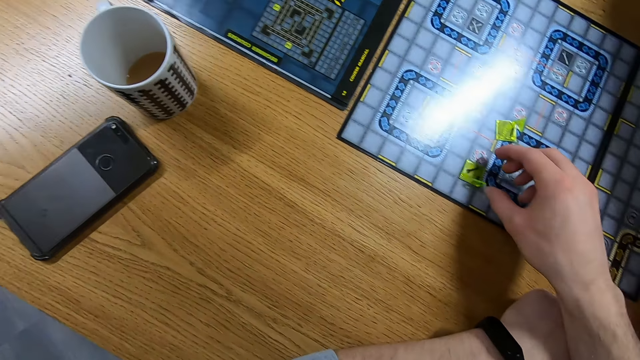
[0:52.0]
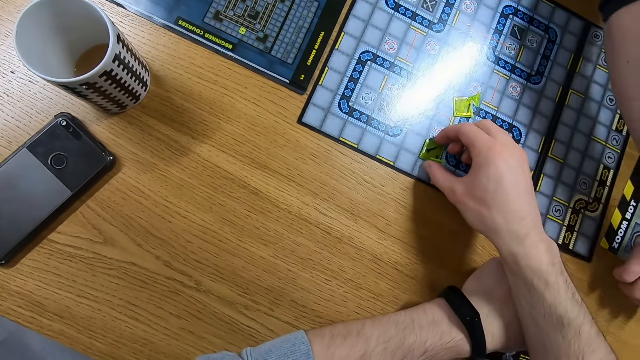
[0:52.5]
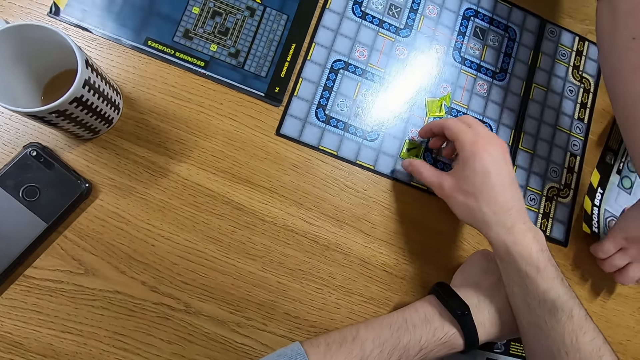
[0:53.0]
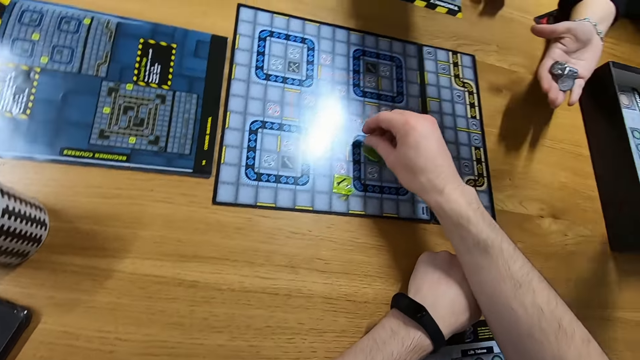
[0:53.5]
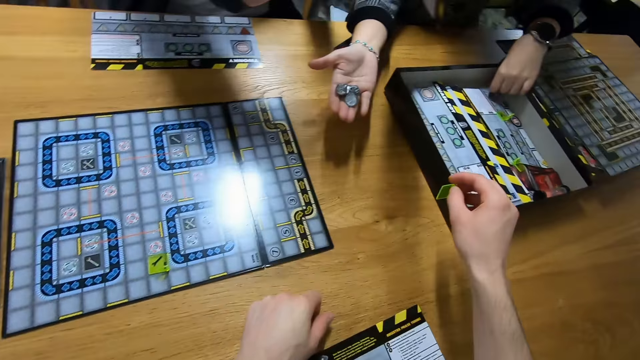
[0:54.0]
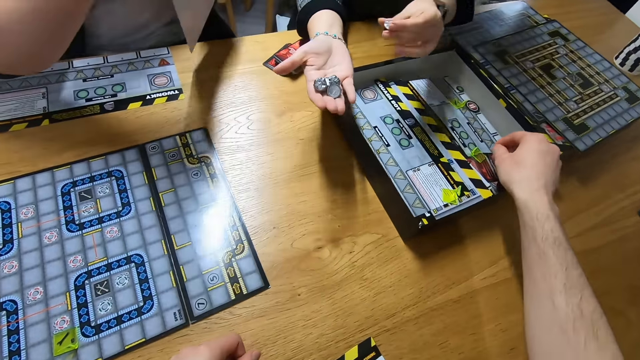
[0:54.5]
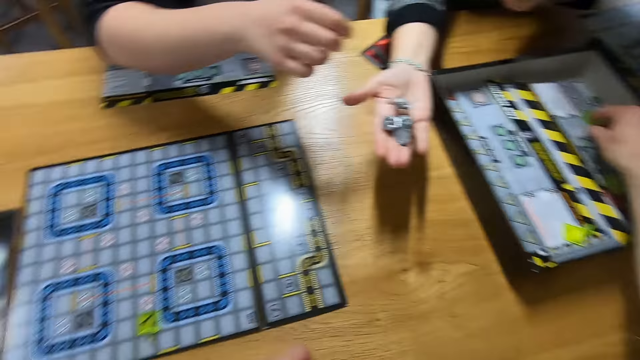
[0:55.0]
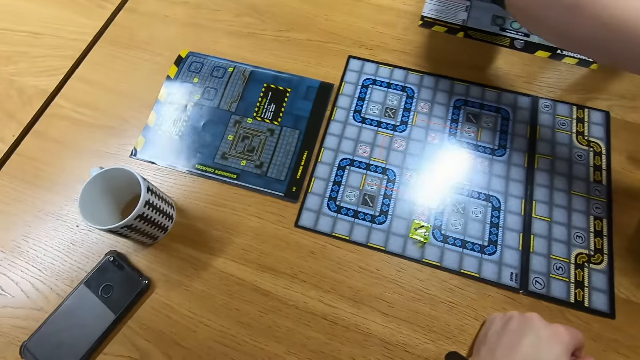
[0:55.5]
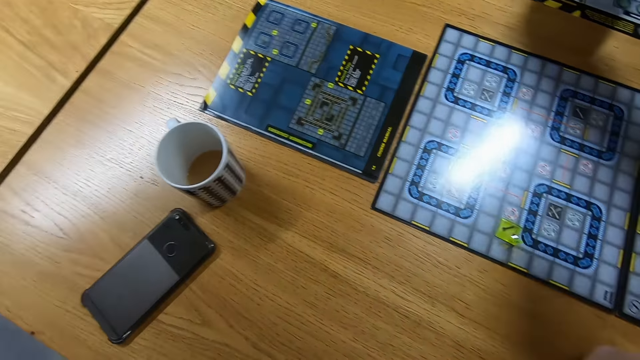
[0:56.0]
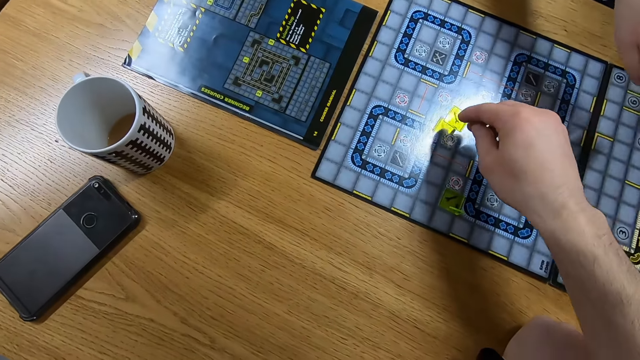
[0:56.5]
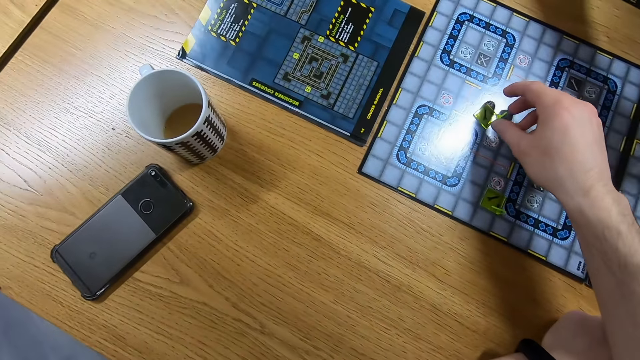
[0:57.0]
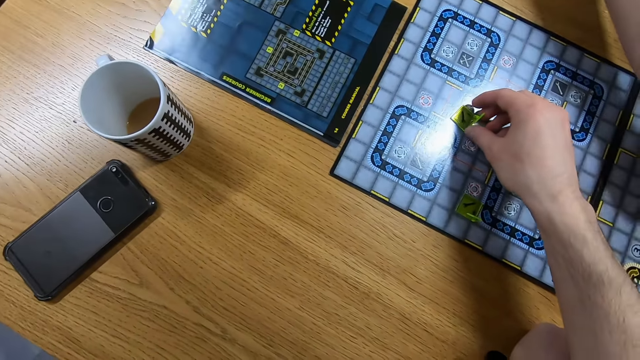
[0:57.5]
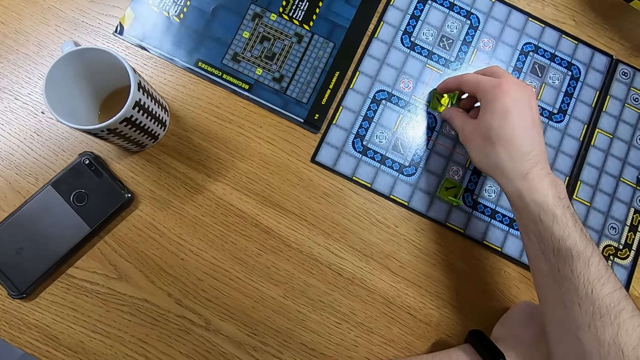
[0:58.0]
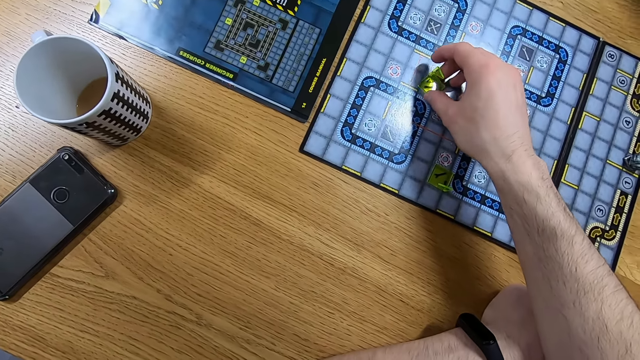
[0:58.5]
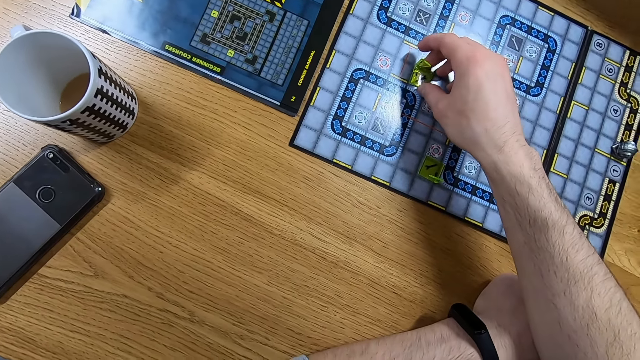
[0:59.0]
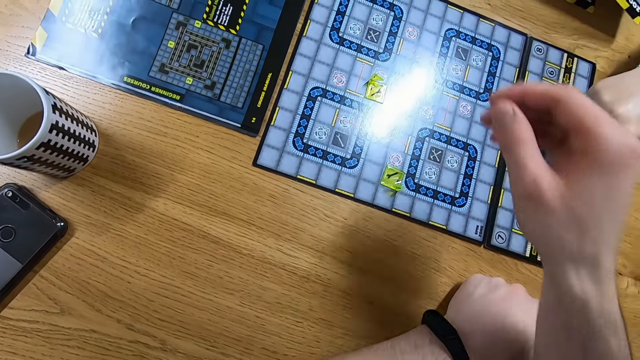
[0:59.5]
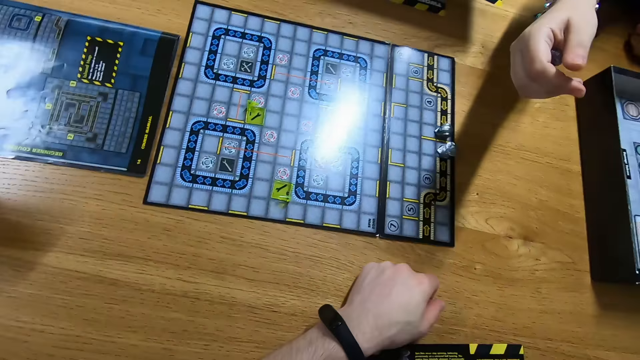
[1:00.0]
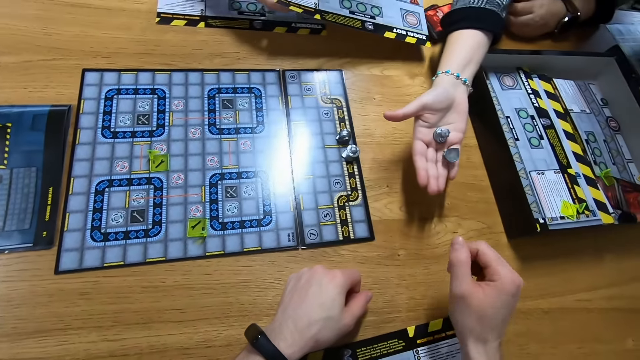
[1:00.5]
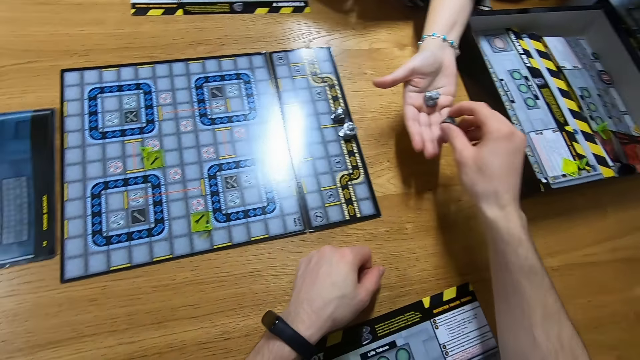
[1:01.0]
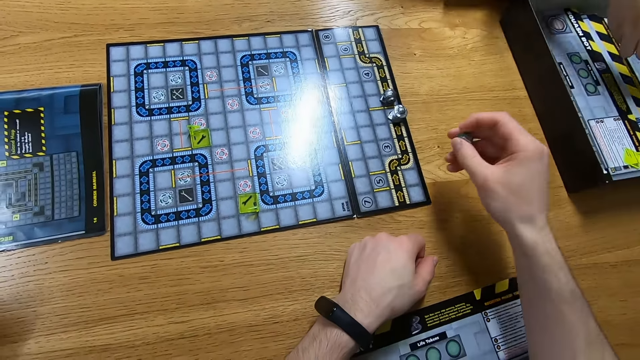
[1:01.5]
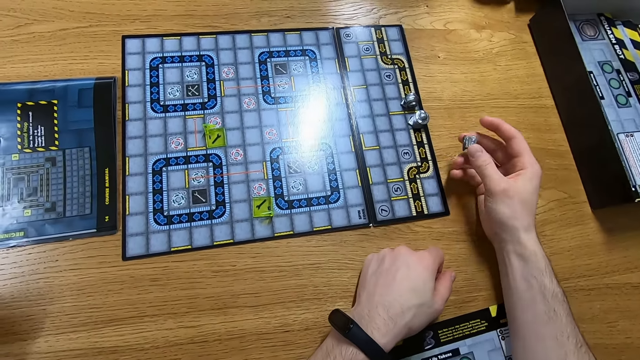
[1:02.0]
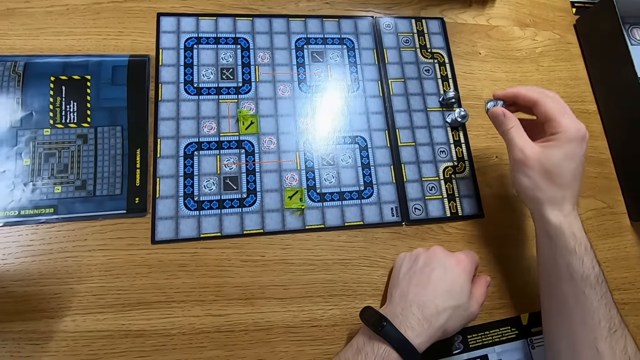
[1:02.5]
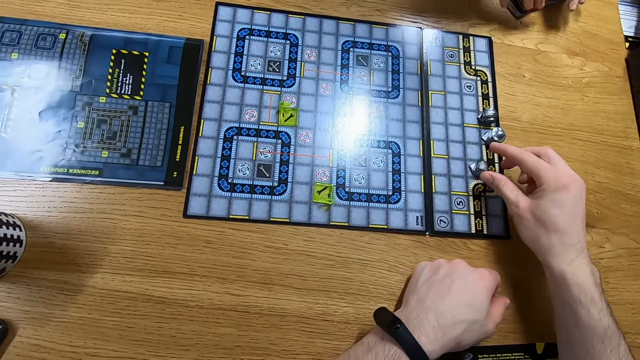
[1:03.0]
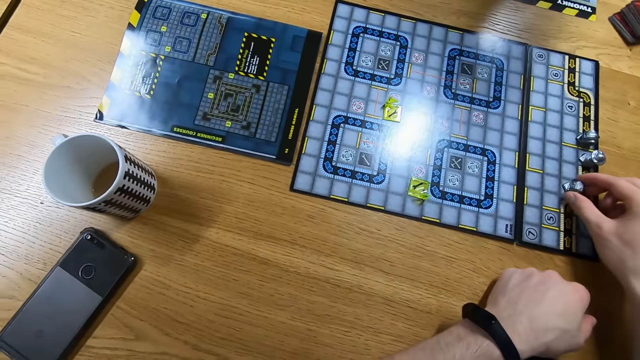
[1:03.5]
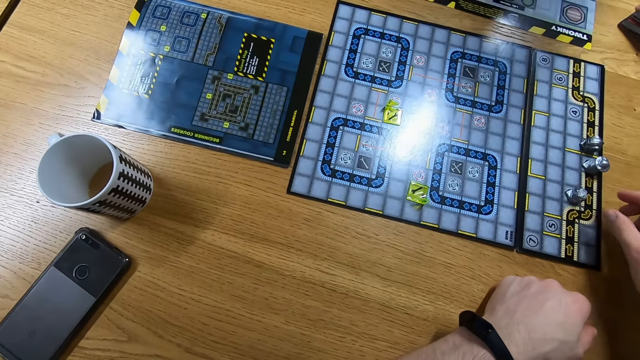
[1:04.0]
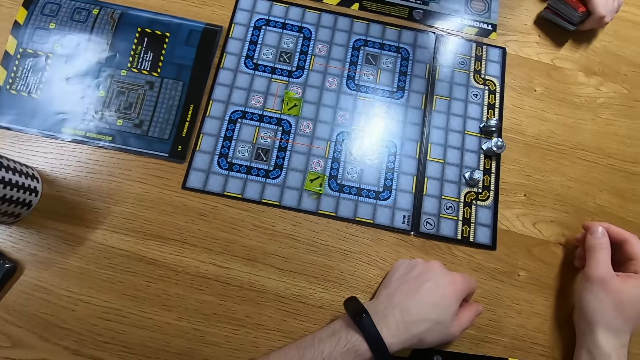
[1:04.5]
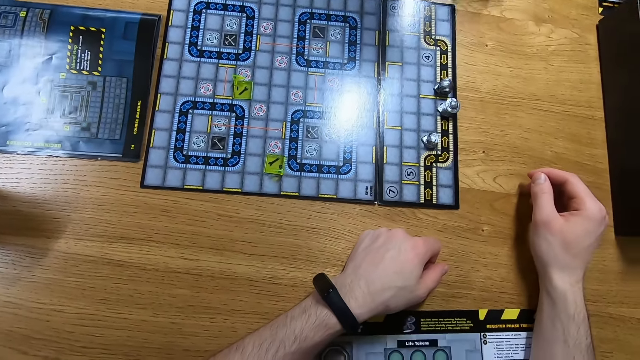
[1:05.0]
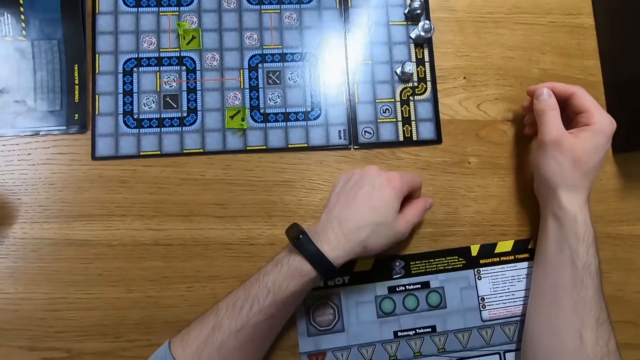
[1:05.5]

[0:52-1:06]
A woman picks up some boards on the table. The woman picks up some playing pieces from another woman's hand. The camera wearer places a playing piece on the Ludo board. They pick up playing pieces on the other woman's hand. A lady gives the camera wearer something. The camera wearer places the playing piece on the board.

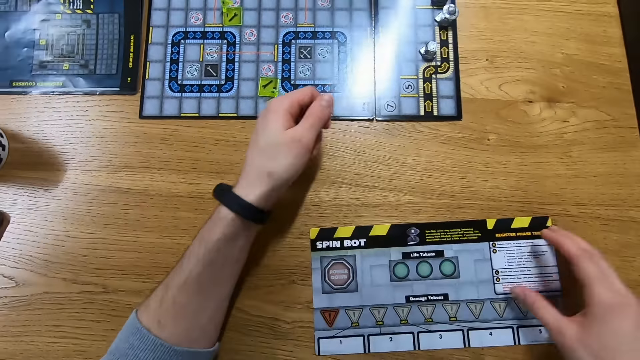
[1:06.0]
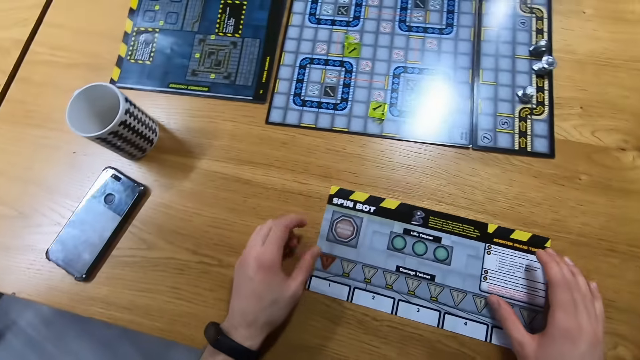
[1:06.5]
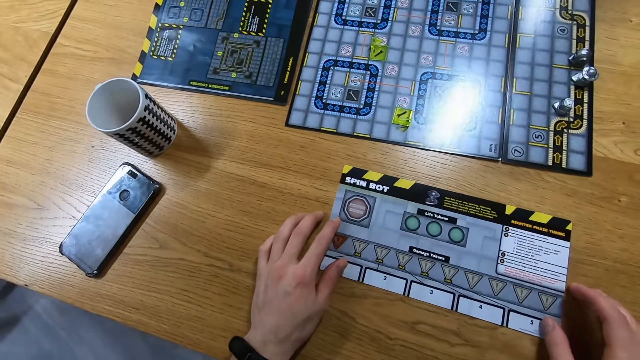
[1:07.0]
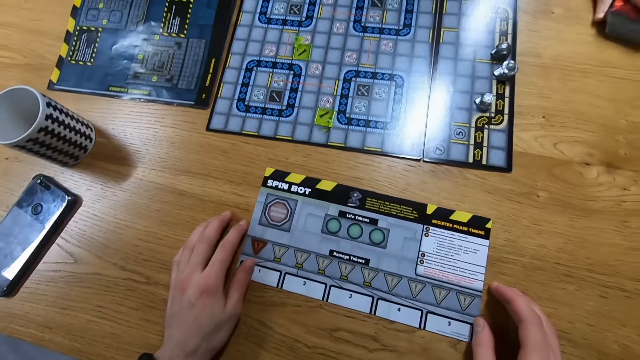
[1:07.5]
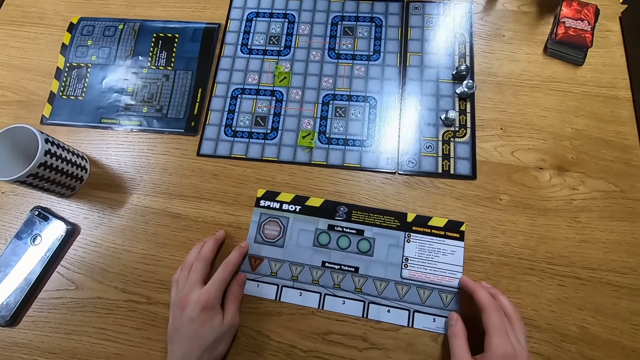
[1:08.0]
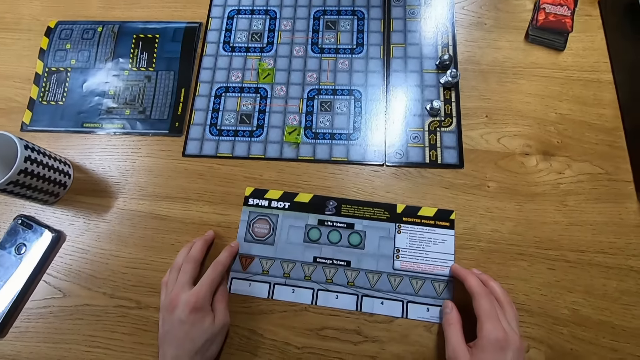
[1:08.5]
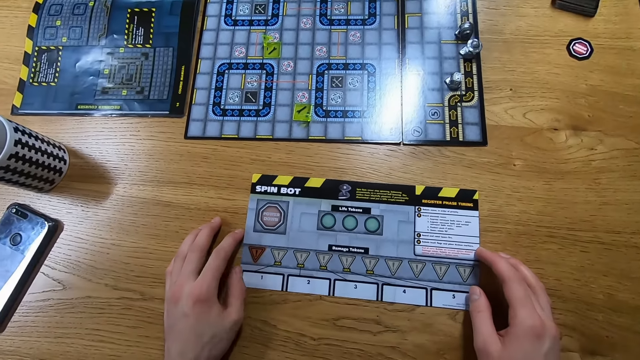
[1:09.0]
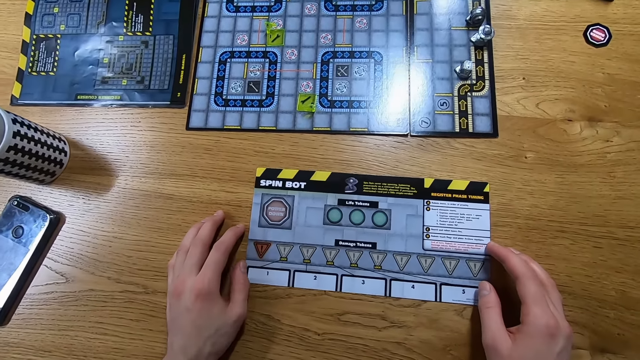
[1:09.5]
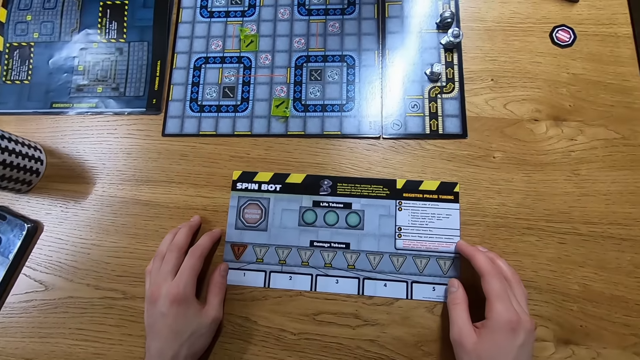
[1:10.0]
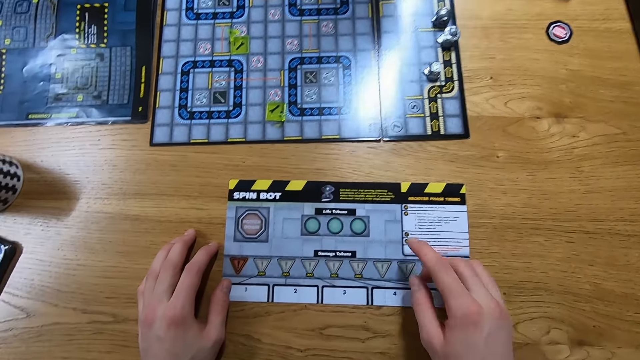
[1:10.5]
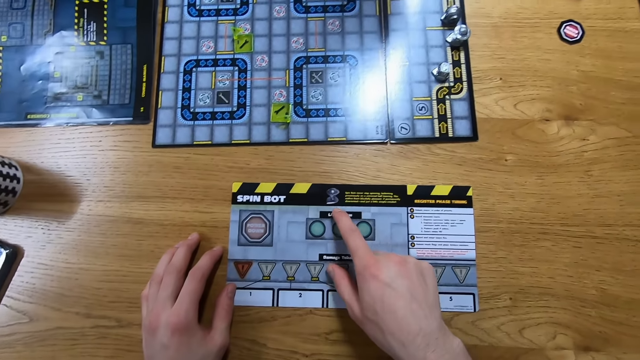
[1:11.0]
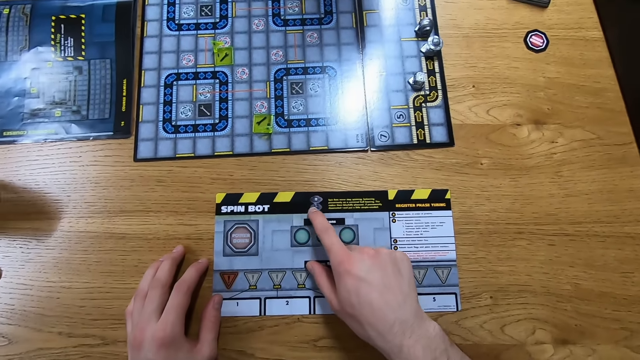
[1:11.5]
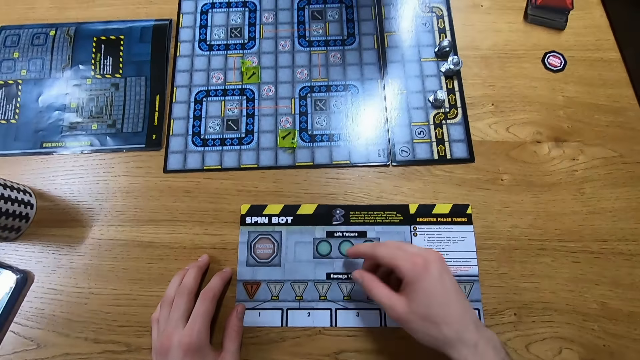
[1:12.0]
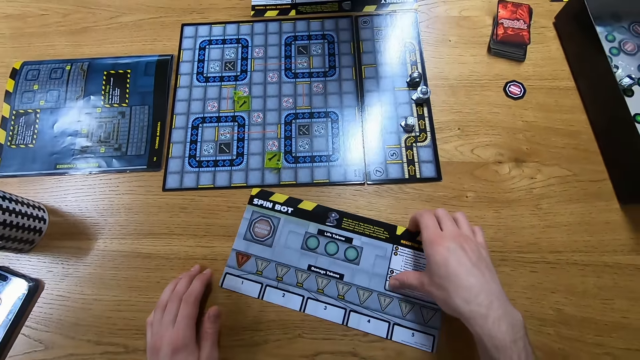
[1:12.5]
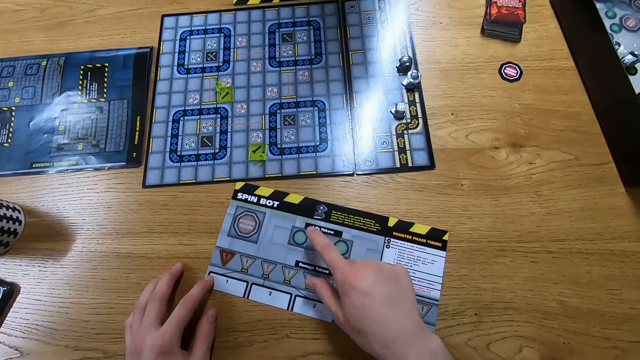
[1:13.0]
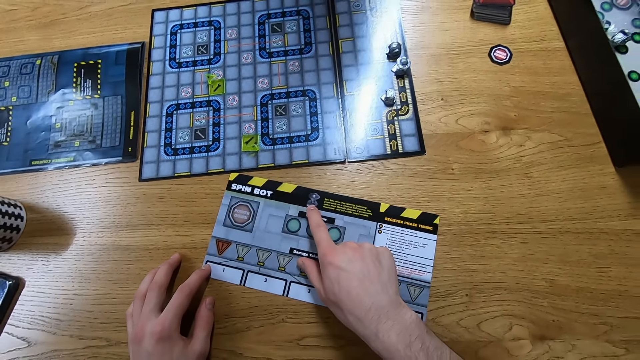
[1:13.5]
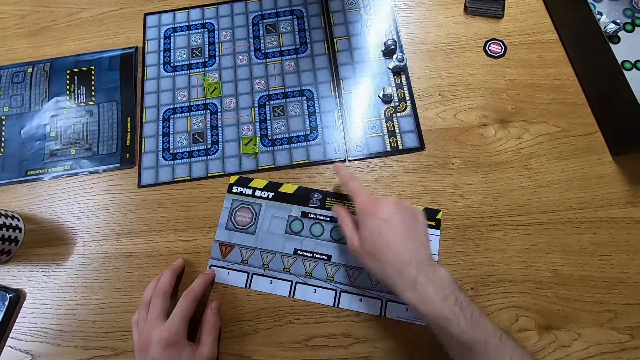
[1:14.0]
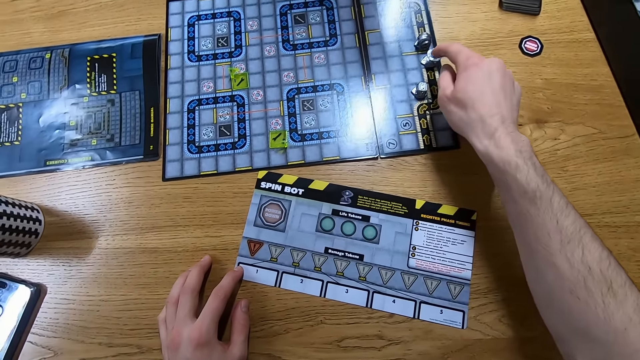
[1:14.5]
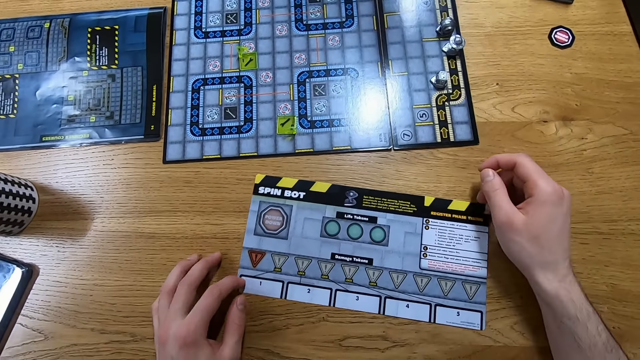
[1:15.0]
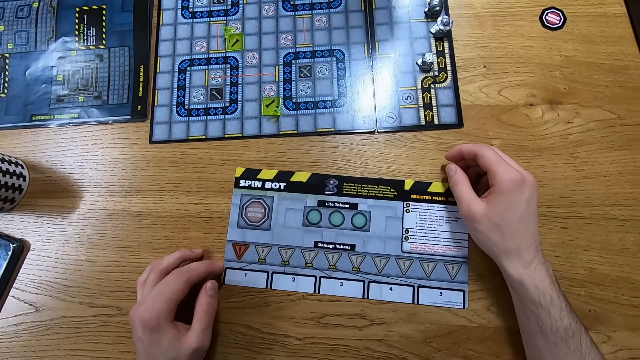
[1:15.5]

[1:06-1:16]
The camera wearer moves a game board. They hold the game board. They point on the game board. They touch the game board. They point on a playing piece.
